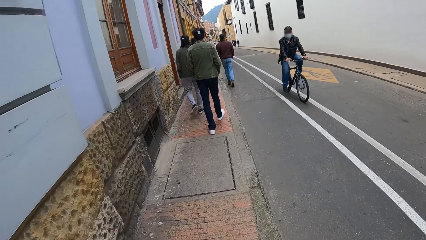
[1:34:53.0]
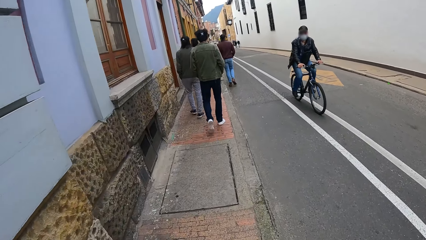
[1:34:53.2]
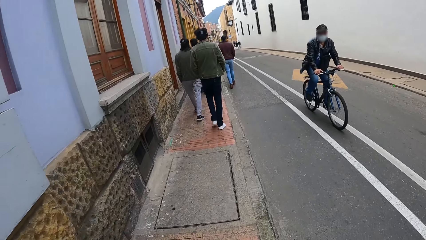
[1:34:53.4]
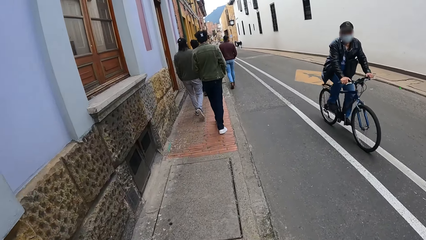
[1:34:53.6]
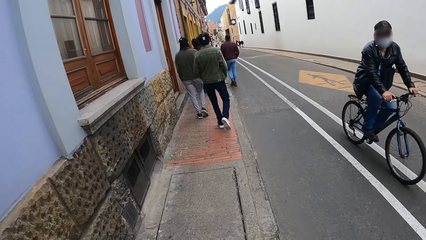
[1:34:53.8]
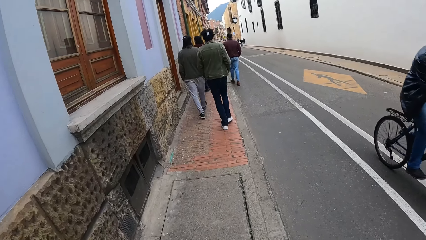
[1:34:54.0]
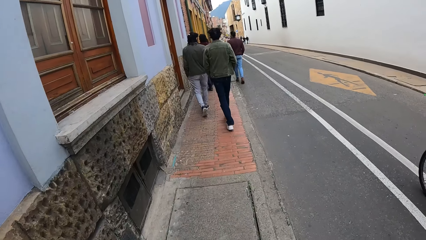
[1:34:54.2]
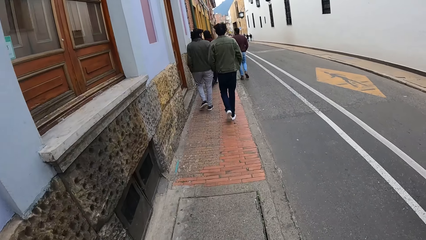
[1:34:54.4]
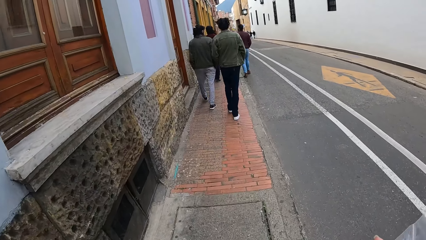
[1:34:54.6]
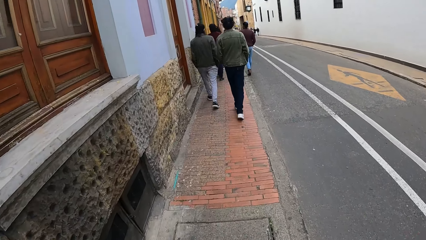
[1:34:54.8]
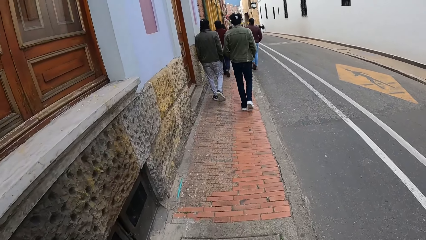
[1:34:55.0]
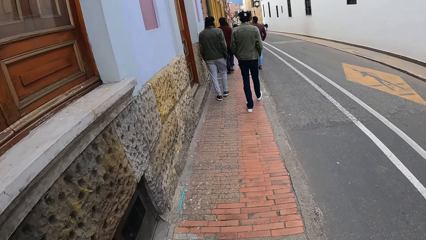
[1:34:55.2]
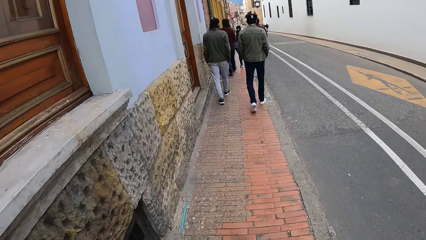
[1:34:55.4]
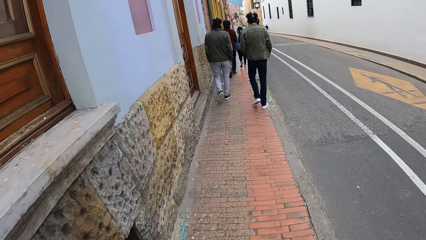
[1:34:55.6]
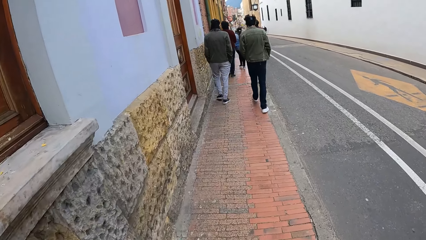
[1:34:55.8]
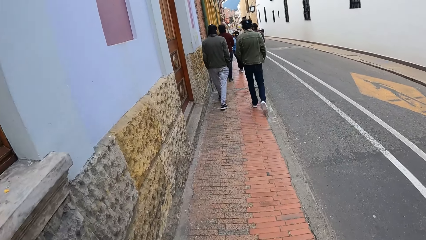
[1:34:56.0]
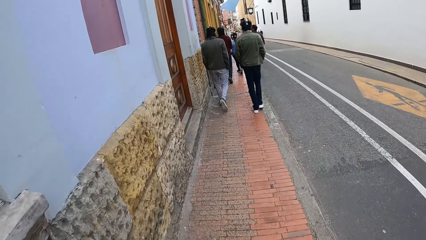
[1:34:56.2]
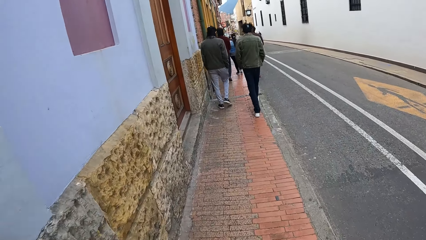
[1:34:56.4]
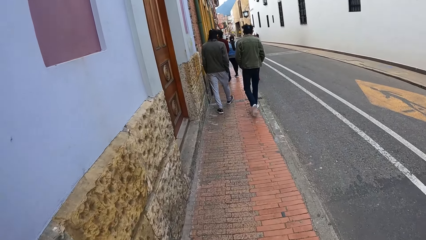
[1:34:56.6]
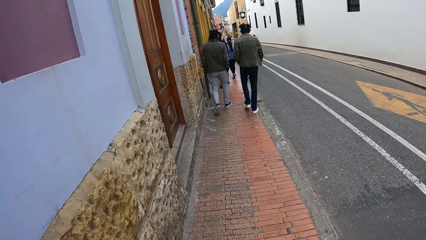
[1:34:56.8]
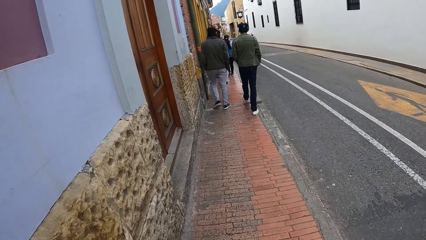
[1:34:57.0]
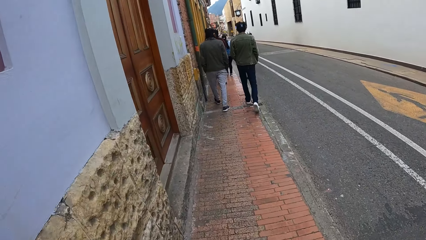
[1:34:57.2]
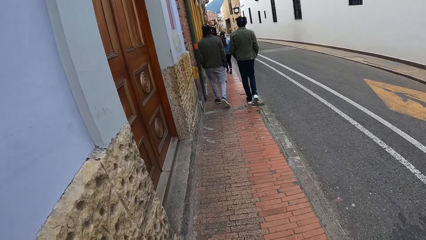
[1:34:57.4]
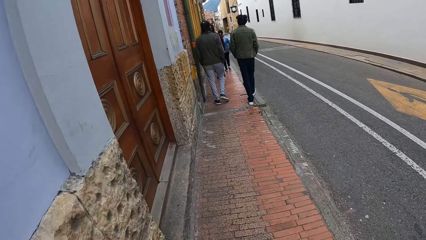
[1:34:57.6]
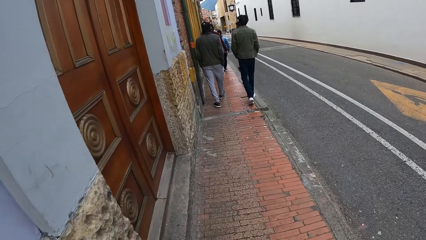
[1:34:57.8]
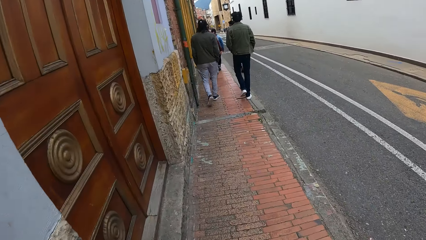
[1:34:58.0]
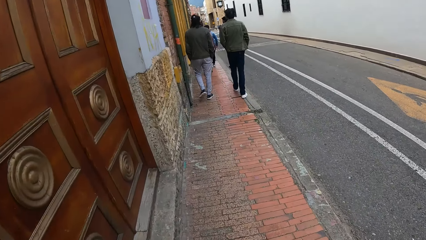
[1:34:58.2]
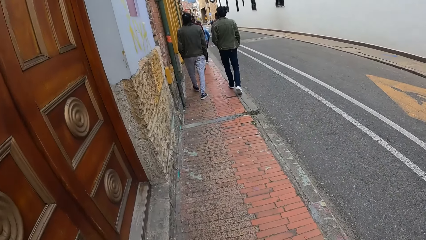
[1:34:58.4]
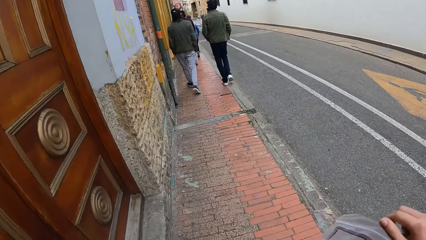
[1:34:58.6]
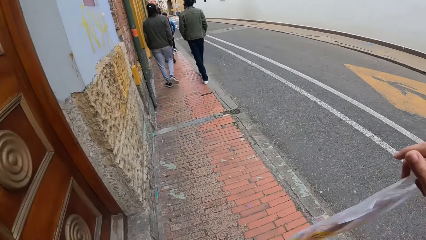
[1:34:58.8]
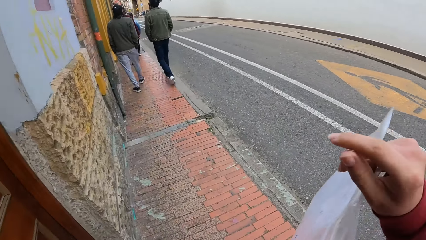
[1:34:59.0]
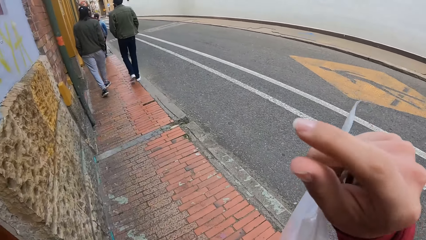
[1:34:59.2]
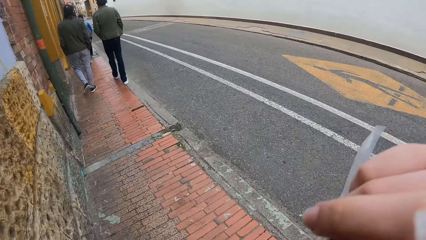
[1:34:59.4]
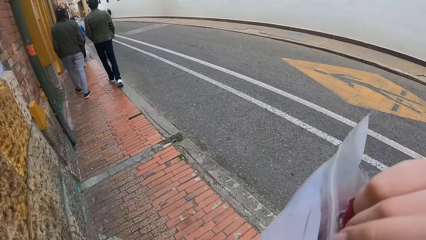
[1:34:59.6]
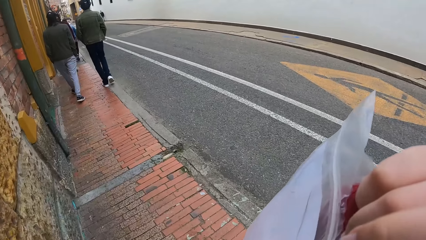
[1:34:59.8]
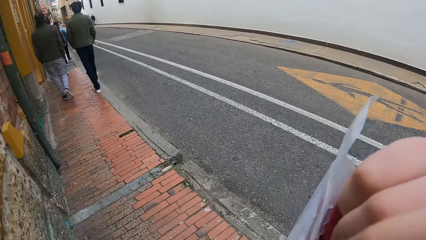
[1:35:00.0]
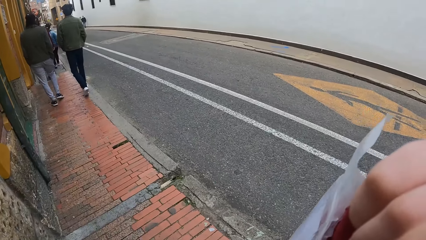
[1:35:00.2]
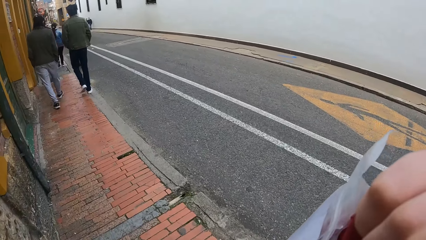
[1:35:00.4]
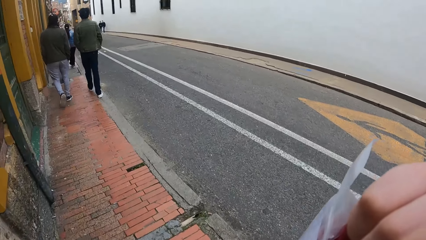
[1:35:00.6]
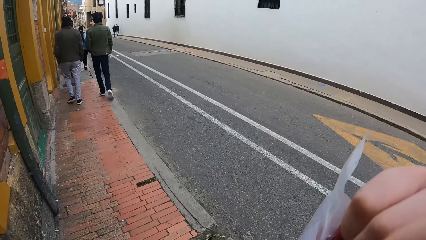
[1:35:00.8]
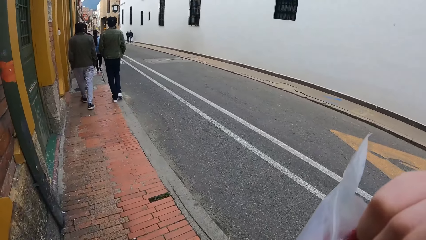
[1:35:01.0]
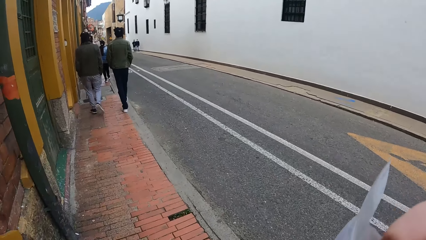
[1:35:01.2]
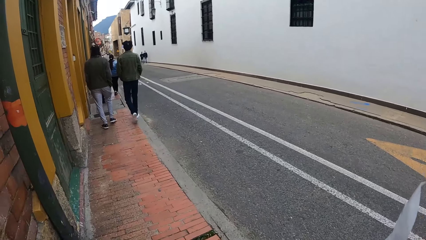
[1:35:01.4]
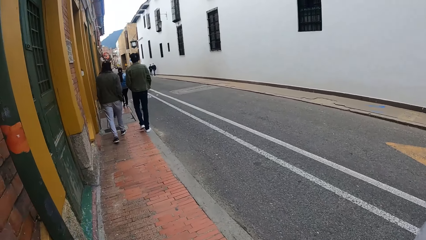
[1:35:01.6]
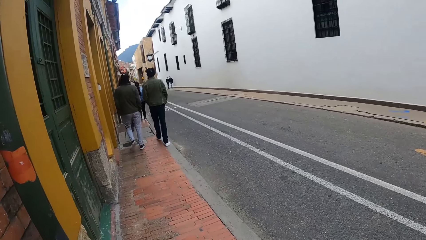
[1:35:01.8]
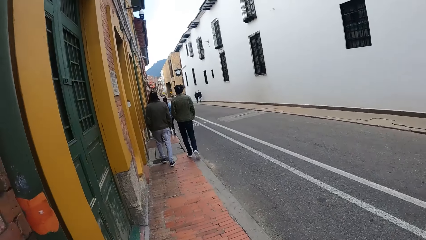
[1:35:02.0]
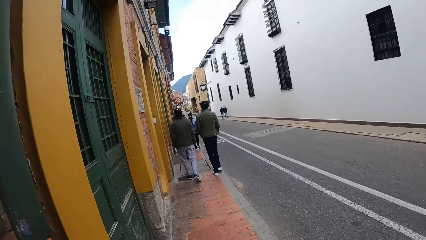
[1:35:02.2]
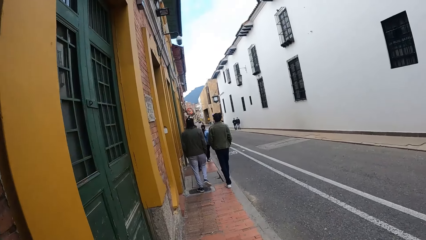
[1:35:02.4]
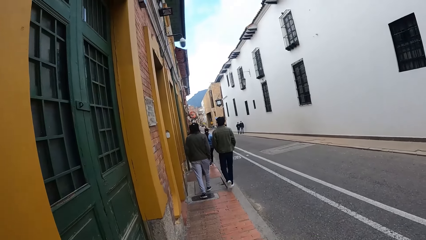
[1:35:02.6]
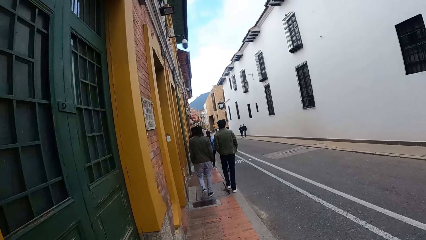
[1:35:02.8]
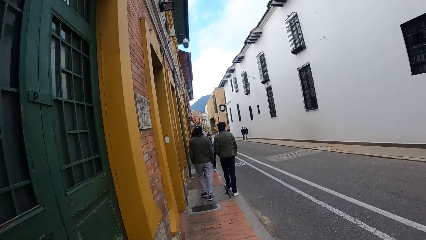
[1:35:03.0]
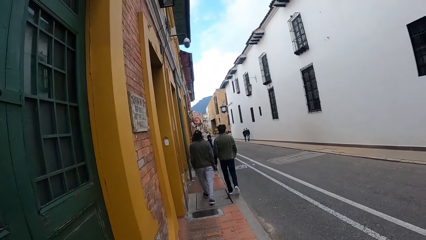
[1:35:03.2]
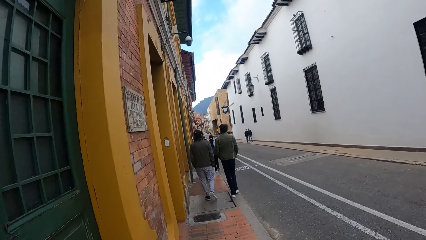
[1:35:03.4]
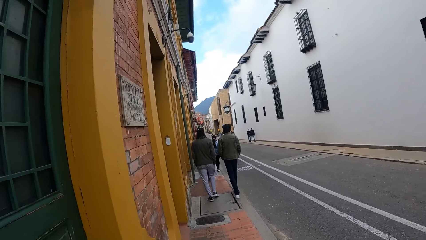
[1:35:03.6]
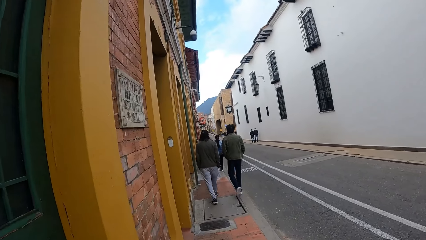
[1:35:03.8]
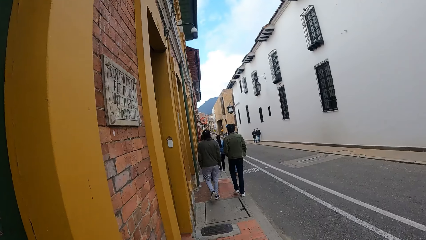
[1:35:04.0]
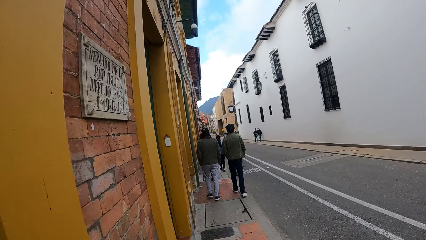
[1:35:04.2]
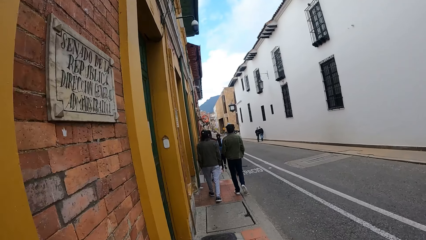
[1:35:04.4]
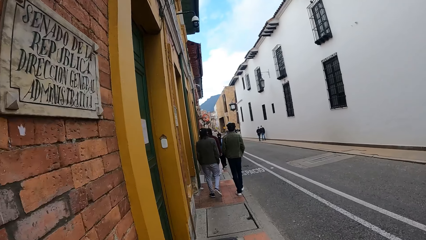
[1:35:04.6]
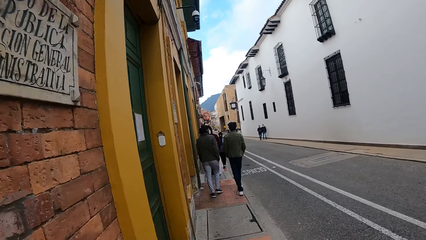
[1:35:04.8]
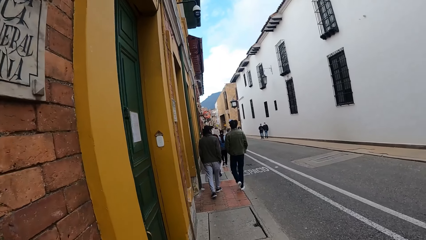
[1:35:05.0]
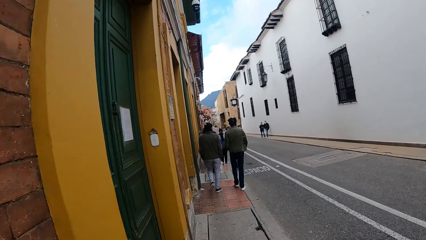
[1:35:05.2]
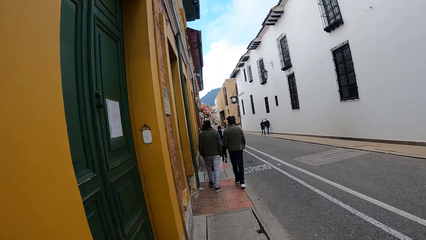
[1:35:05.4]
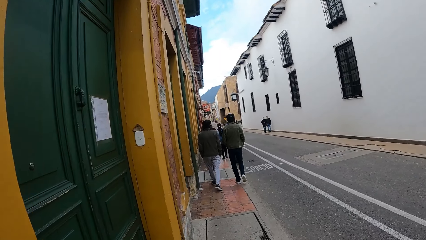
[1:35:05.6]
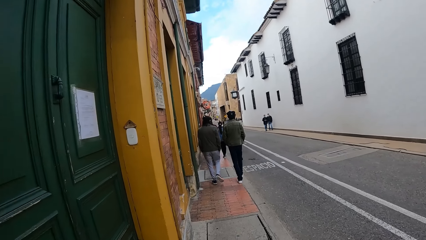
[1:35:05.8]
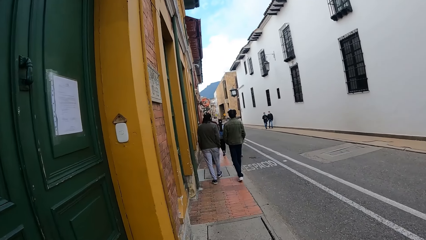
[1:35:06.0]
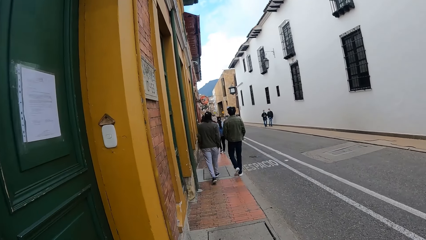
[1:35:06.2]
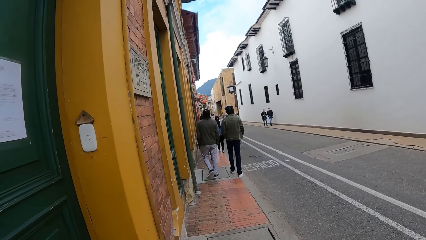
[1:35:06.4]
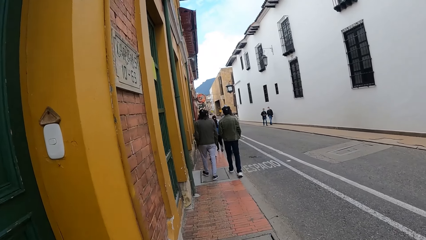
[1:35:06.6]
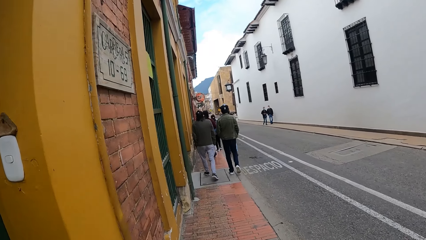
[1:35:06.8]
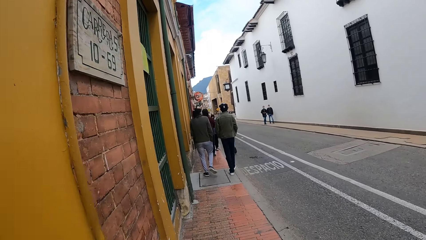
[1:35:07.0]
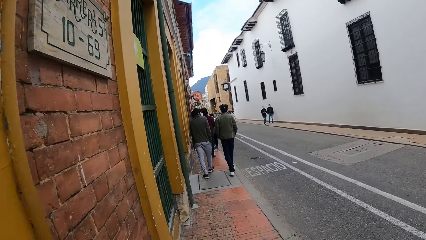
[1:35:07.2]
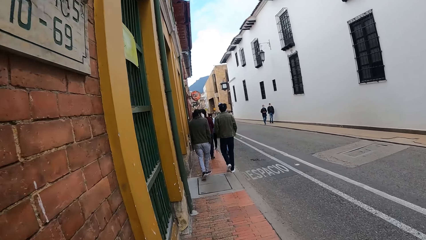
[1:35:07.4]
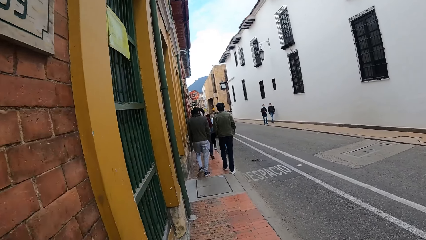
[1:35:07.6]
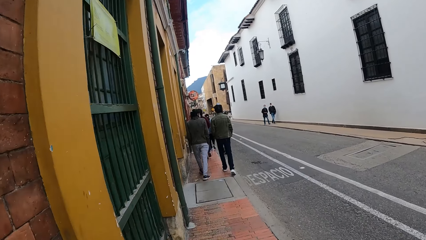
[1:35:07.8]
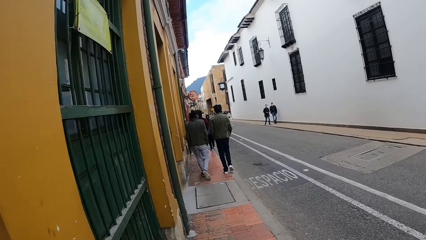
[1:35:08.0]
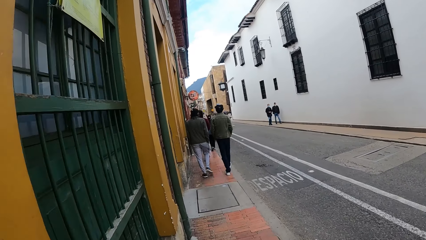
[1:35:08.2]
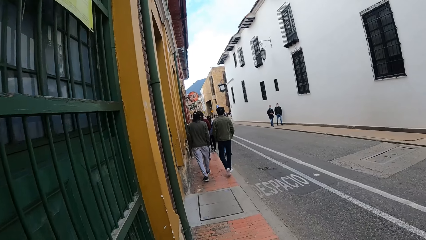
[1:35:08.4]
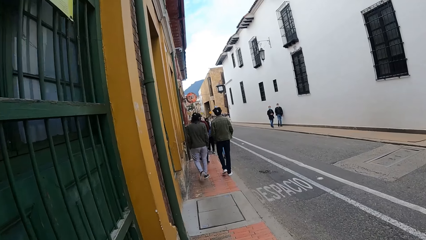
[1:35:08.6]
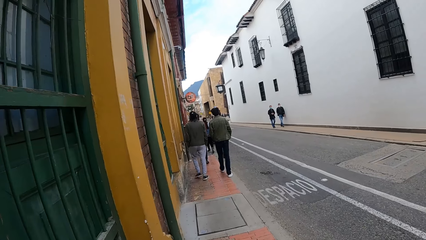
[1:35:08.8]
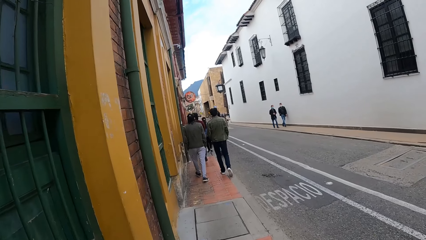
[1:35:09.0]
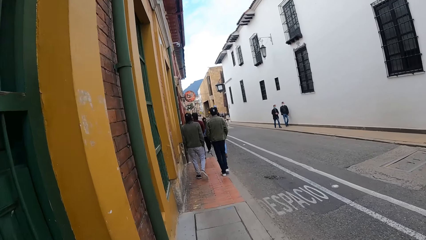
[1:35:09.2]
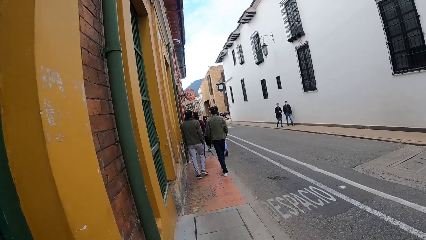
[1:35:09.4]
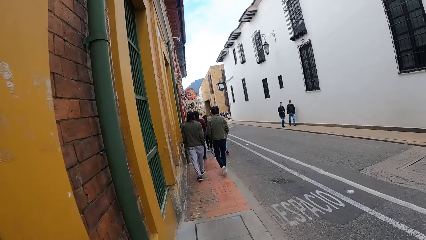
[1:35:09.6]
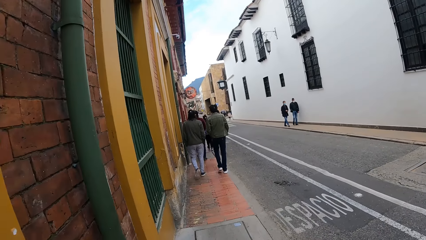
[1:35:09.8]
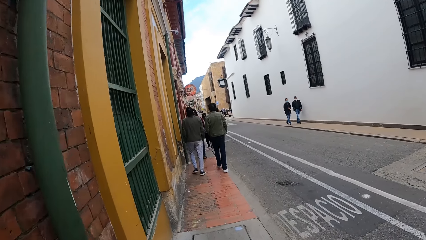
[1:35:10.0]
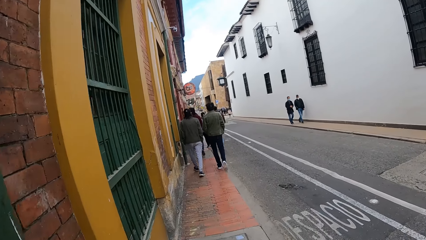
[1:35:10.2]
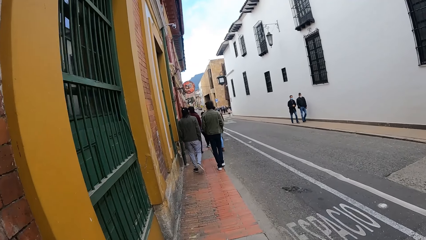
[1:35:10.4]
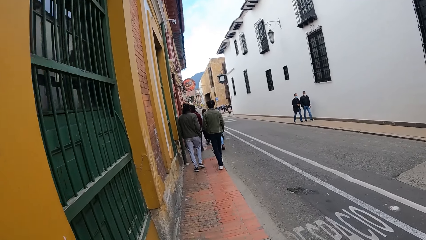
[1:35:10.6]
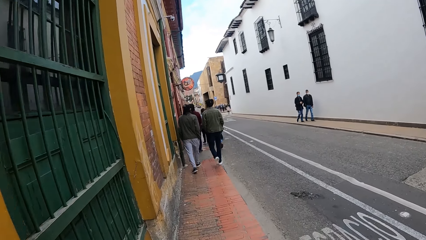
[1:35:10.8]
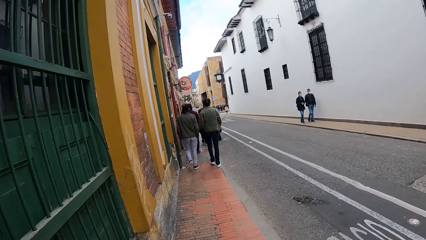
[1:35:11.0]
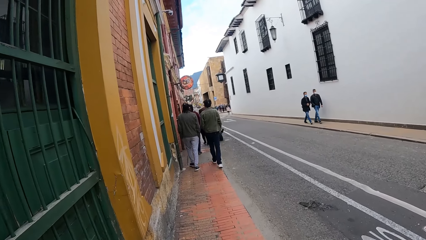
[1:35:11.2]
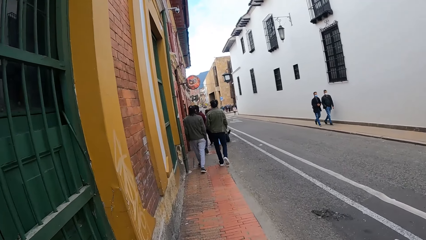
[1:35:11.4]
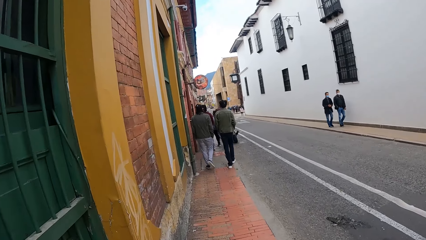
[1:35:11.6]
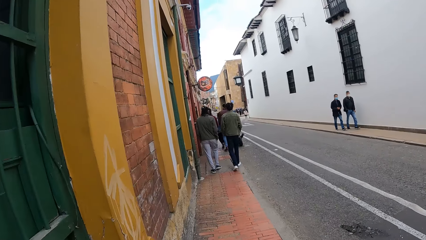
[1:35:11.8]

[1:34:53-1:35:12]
The camera wearer looks at a cyclist. He walks on a pavement. He holds a tag with his right hand. A man raises a hand and holds a nylon bag. The camera wearer walks on the pavement.
